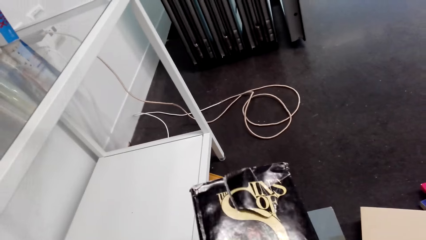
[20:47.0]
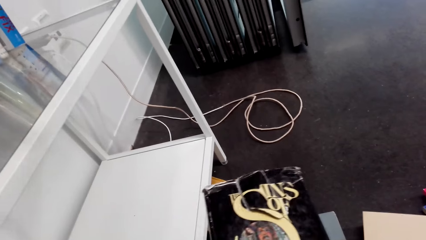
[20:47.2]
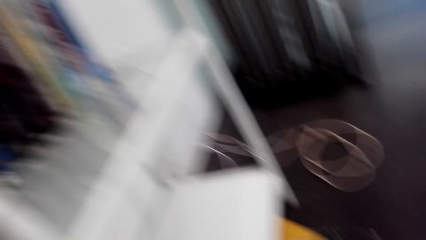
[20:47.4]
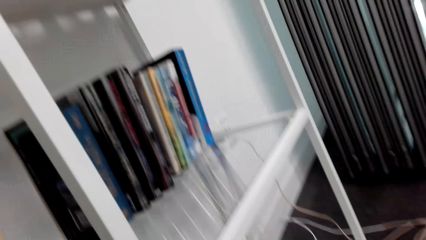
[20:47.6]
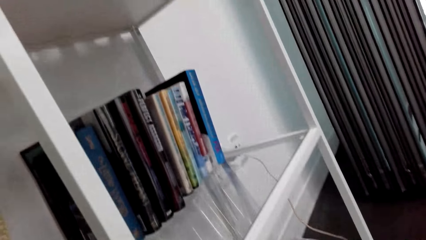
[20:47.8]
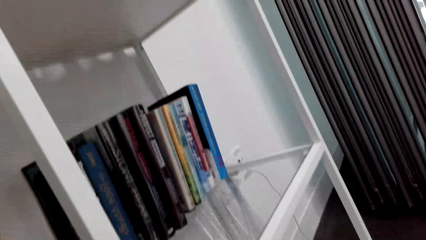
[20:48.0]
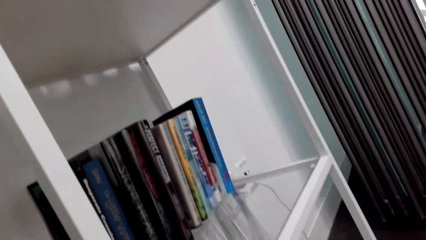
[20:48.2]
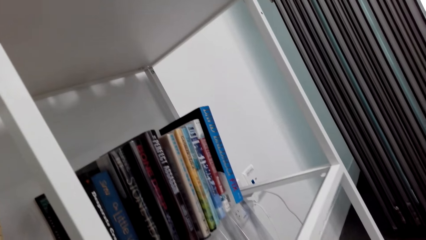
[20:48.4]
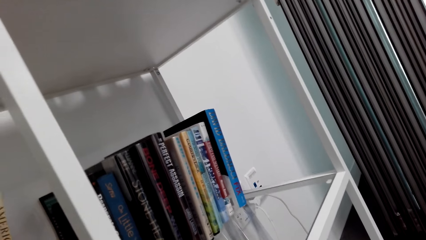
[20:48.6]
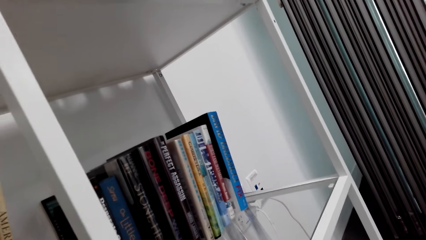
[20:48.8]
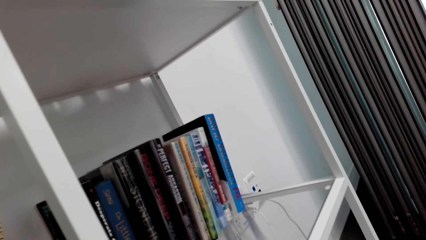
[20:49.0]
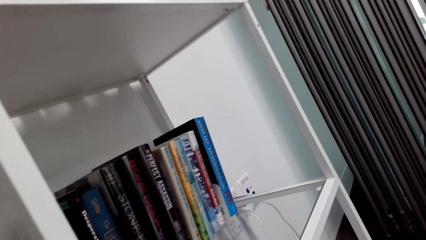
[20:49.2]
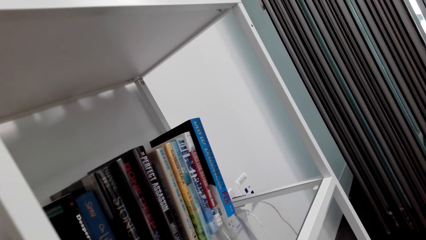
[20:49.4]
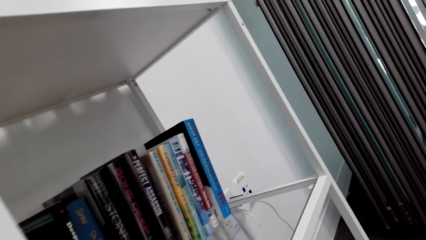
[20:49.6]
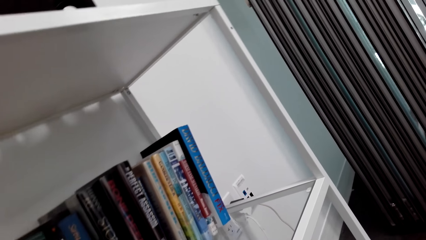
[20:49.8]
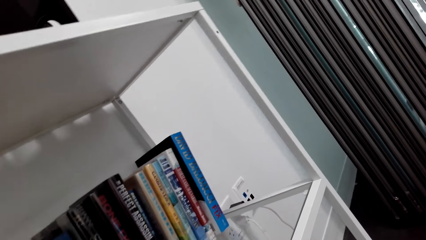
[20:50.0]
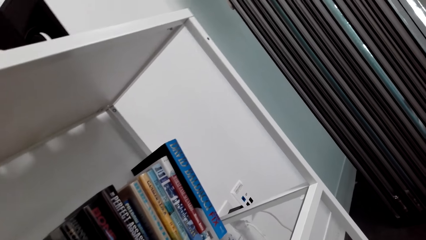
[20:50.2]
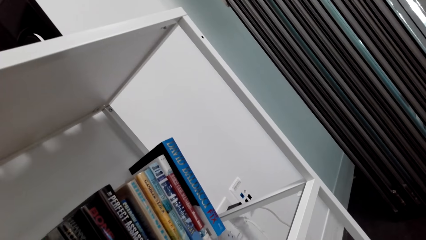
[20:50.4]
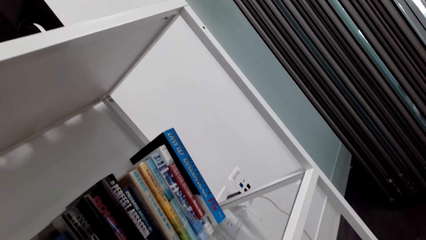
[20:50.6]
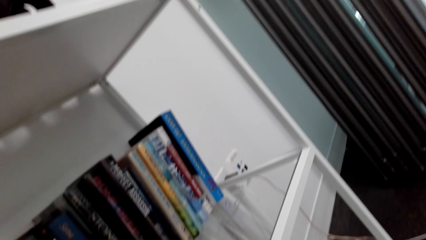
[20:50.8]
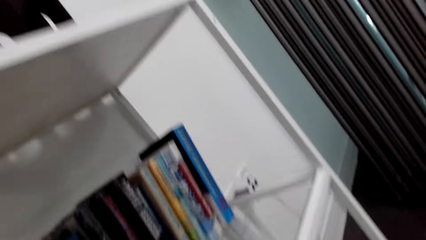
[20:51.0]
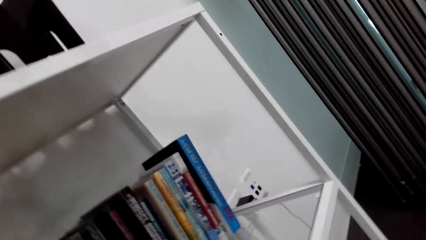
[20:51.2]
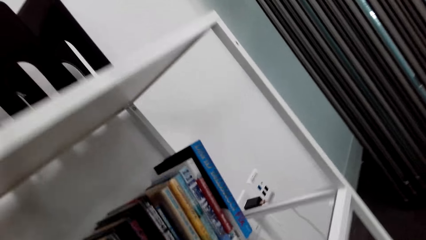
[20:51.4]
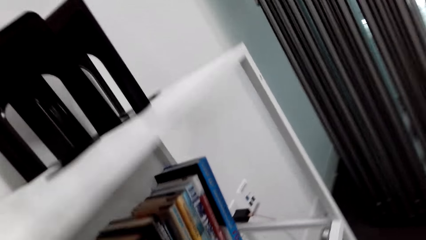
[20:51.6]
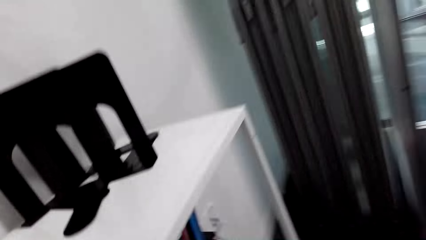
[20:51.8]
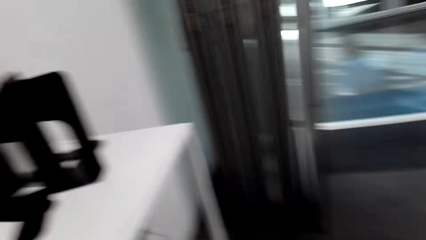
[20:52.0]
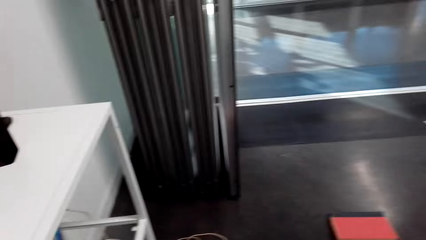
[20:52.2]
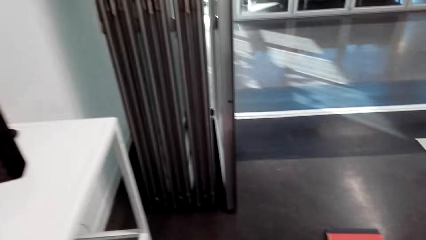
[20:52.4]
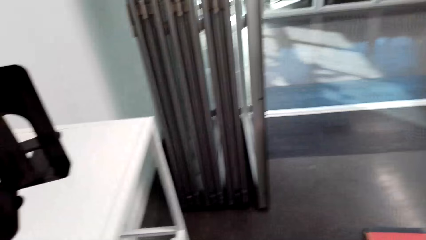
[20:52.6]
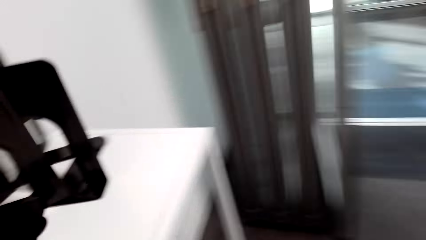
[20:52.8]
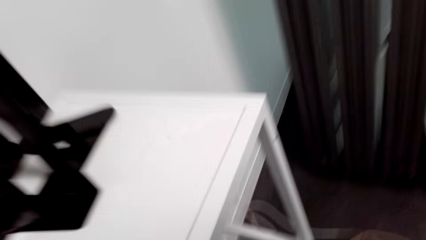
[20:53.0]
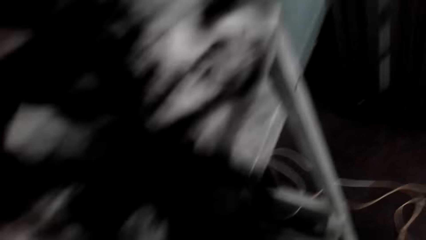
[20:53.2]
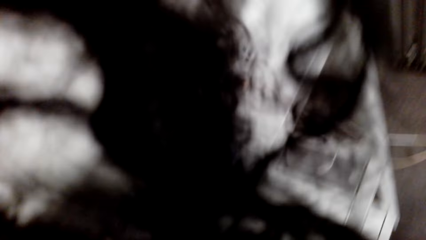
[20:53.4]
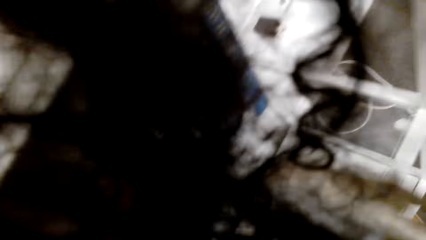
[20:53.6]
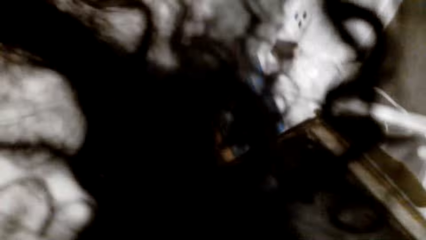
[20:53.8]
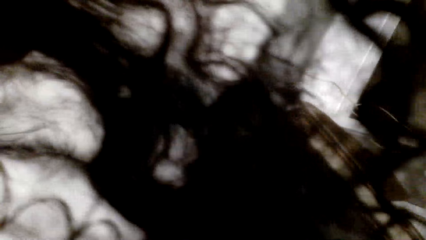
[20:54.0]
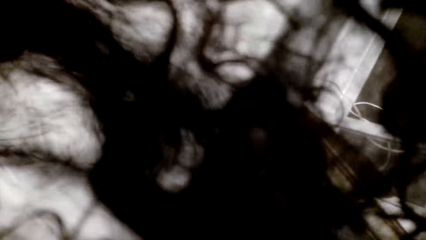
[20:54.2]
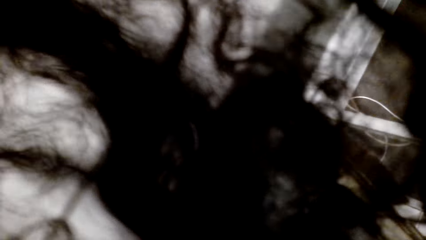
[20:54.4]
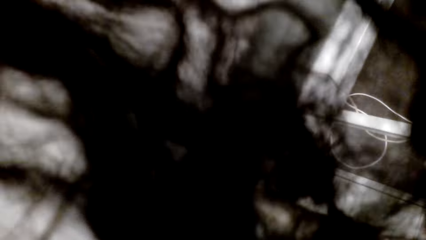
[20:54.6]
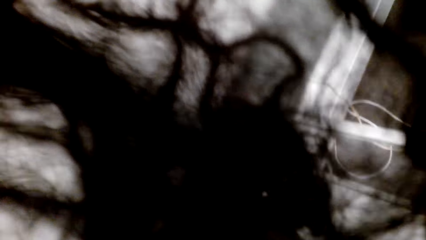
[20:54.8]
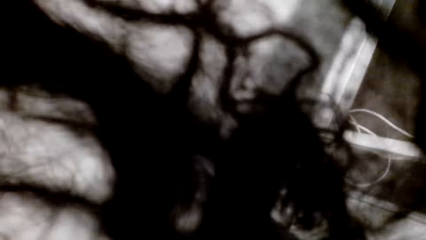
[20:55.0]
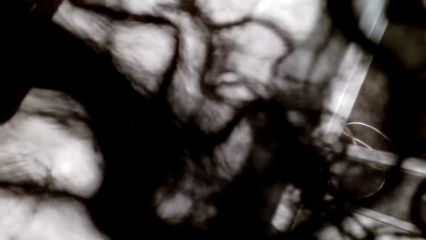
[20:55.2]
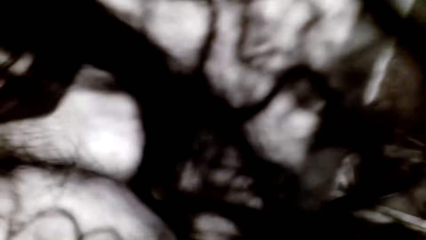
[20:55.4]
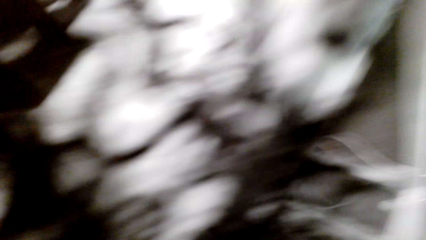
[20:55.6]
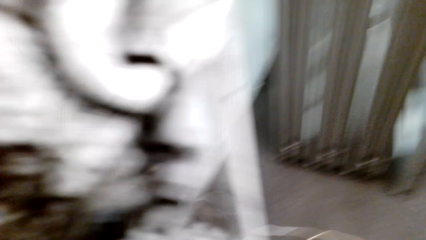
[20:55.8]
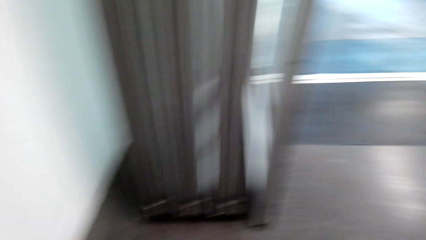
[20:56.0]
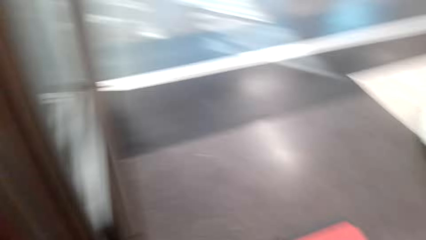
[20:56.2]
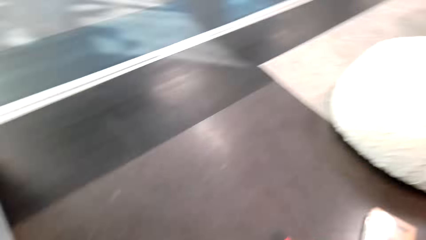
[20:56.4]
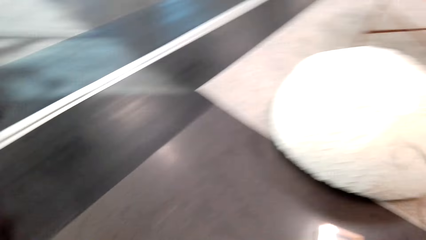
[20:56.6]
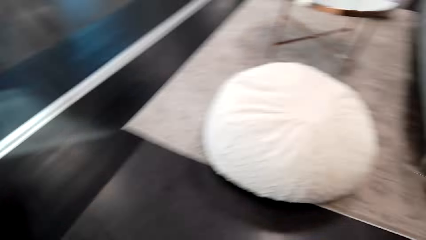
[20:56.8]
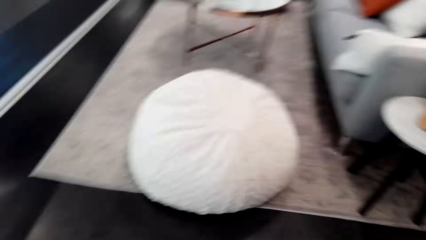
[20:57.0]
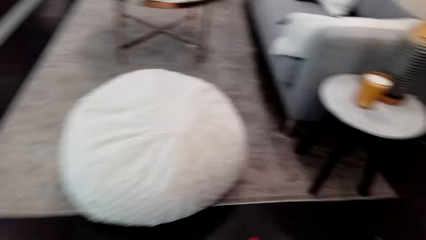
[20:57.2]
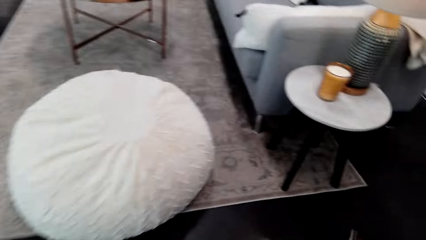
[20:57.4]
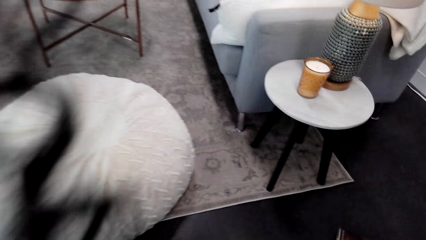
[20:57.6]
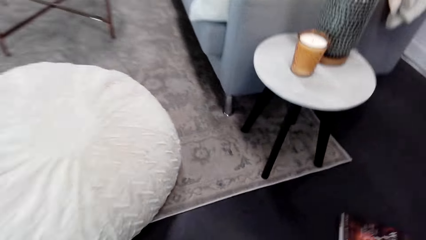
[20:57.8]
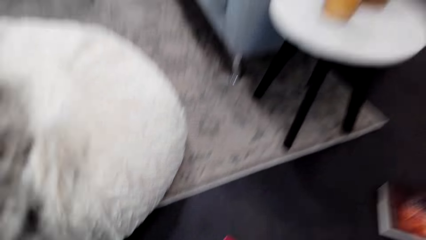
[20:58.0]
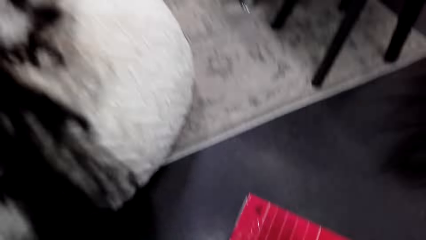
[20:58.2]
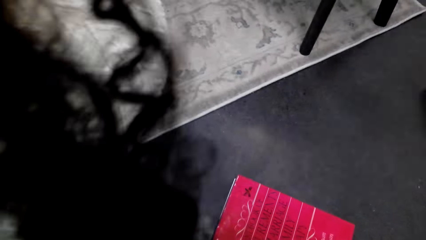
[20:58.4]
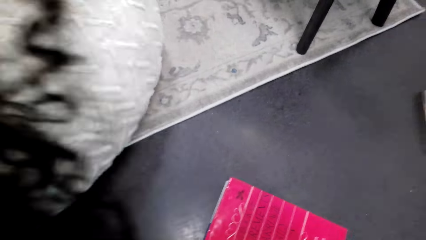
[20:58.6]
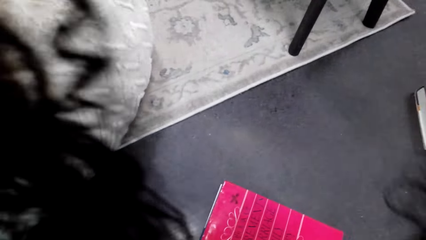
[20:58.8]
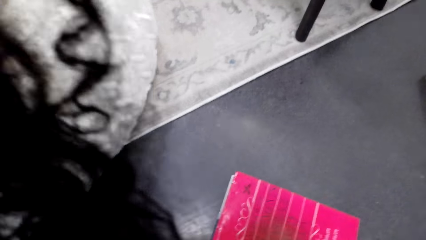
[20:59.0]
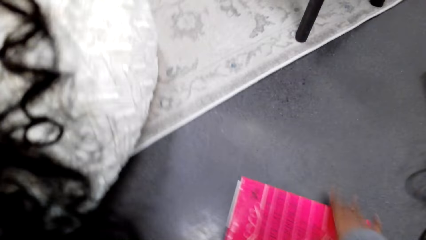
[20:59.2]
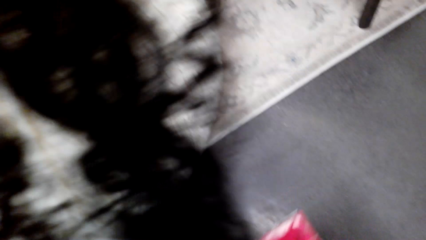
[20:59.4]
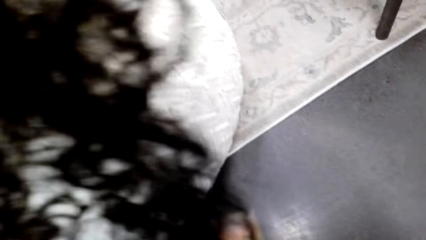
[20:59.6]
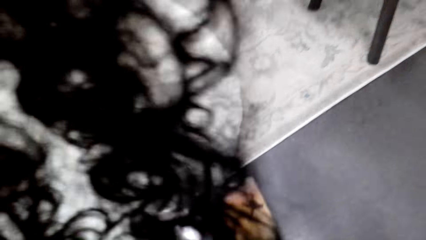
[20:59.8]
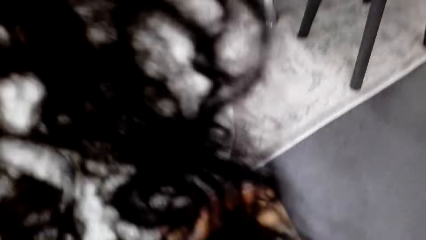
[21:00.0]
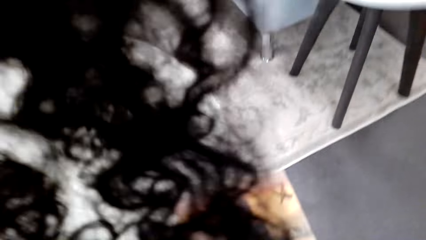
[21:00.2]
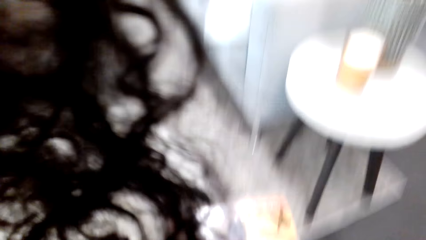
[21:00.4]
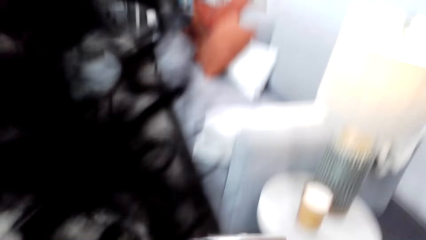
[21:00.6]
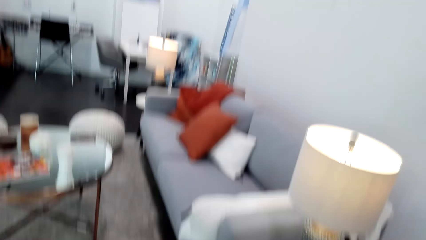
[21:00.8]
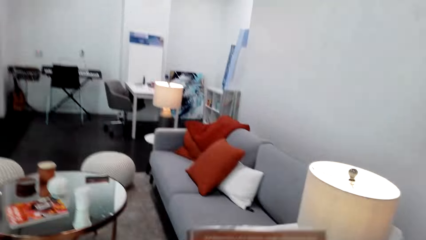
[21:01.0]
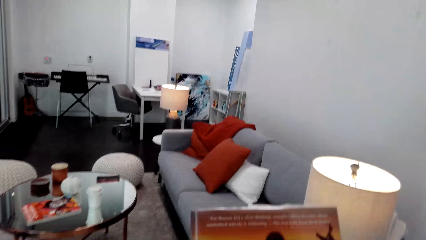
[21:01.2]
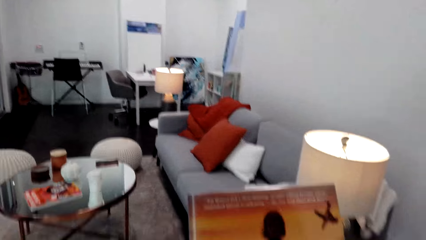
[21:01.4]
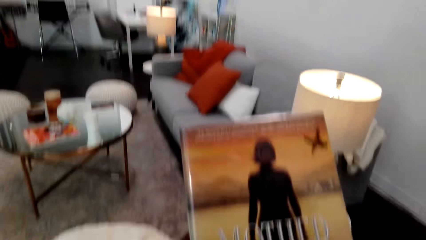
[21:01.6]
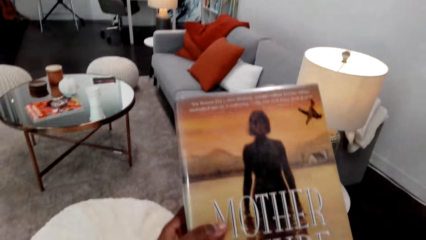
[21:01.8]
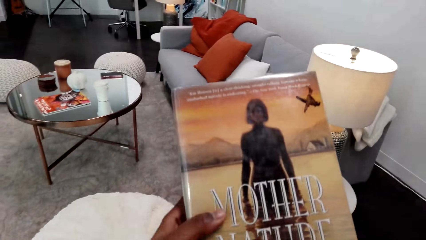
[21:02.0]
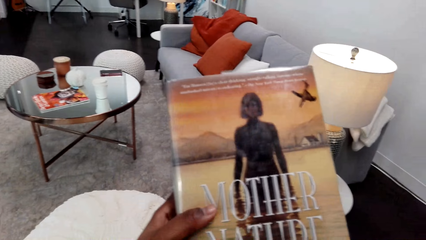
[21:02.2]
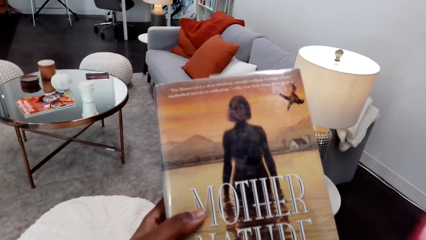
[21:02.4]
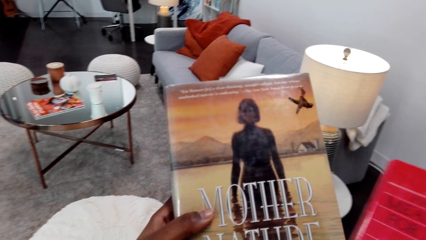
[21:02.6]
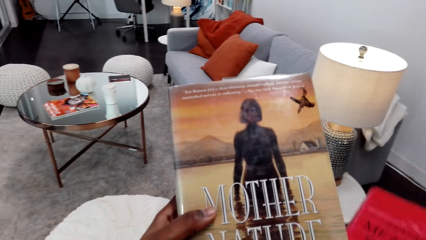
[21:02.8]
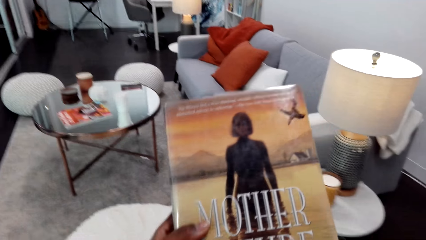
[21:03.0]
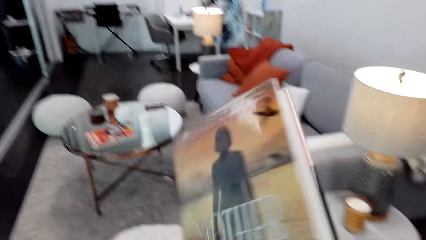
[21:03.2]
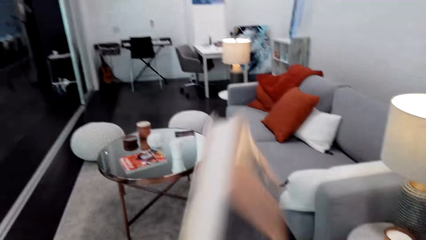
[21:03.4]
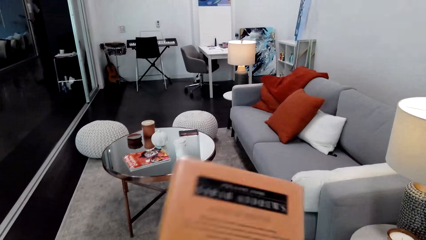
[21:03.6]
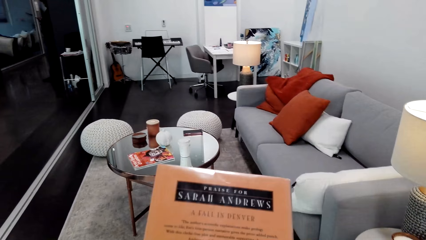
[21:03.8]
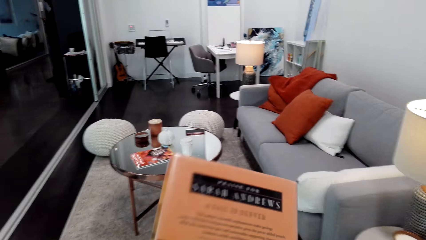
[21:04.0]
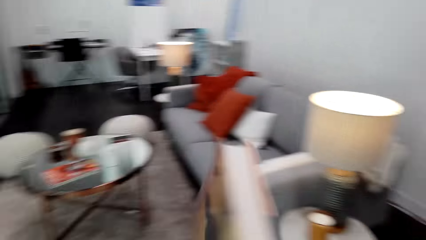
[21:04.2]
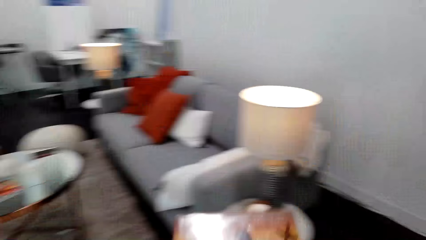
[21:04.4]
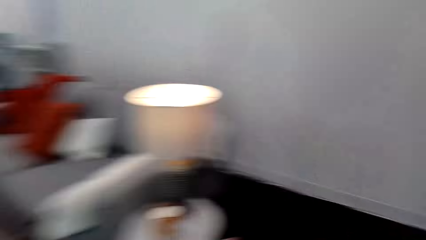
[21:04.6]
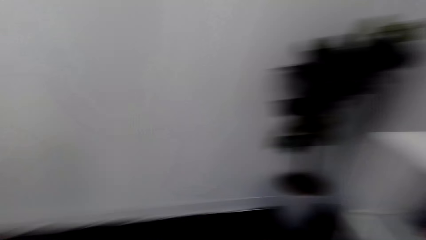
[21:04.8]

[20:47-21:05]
The camera wearer looks at the books on the shelf. They put the book in the shelf. They pick up a book and look at the book.
